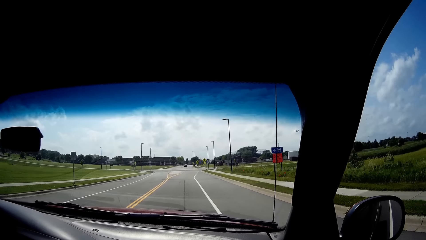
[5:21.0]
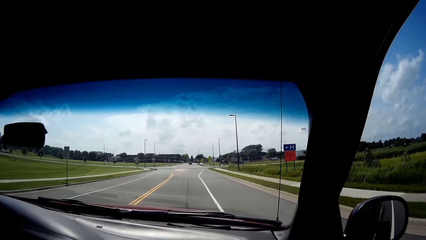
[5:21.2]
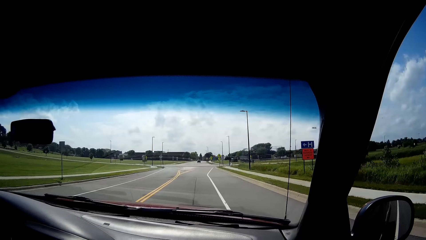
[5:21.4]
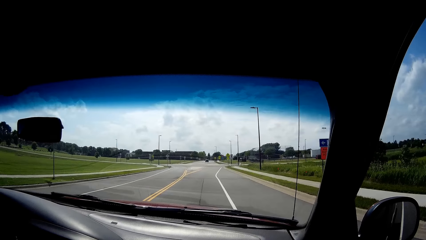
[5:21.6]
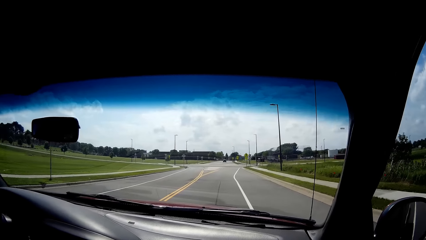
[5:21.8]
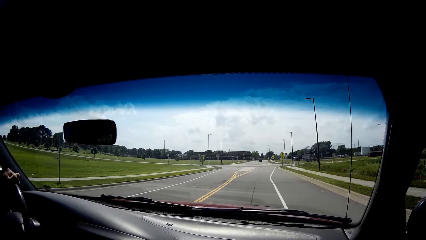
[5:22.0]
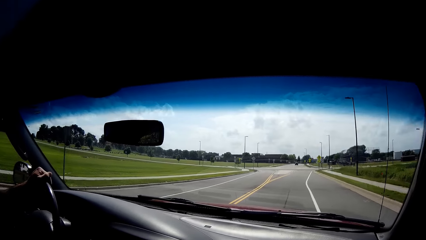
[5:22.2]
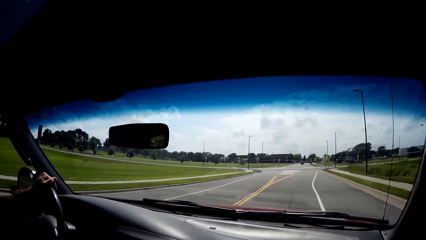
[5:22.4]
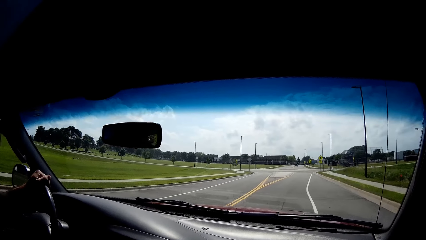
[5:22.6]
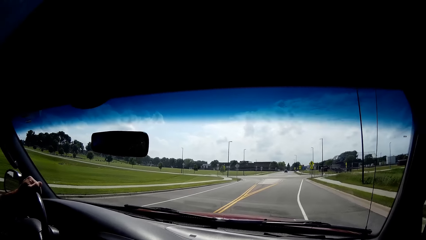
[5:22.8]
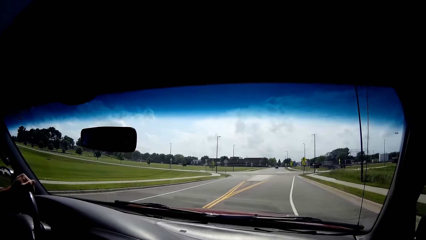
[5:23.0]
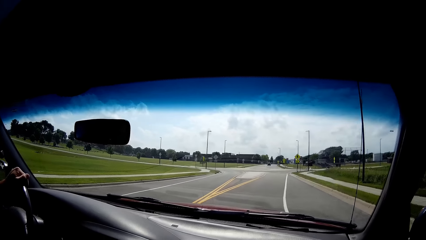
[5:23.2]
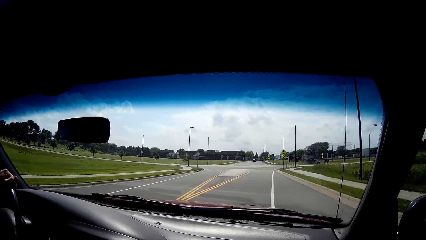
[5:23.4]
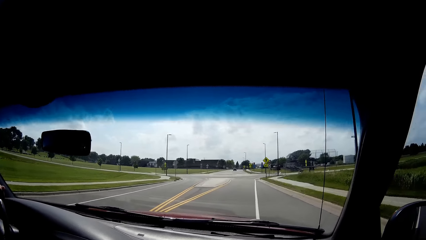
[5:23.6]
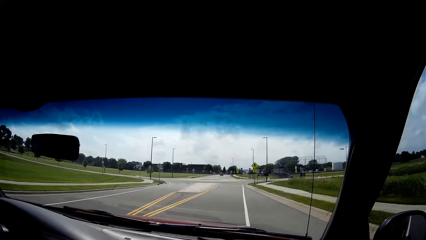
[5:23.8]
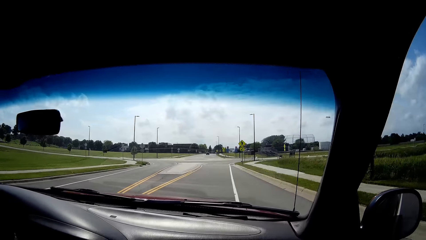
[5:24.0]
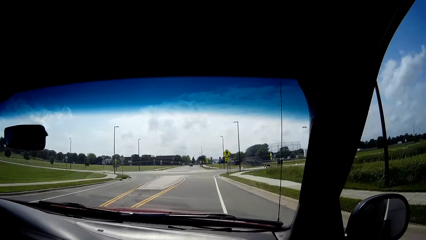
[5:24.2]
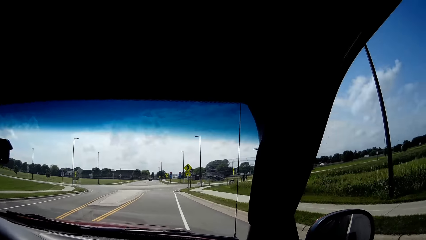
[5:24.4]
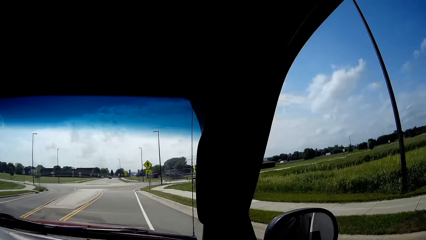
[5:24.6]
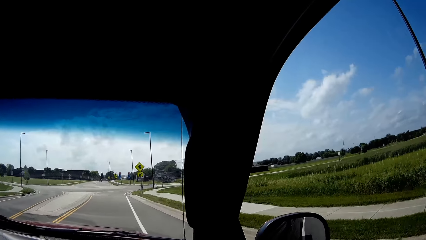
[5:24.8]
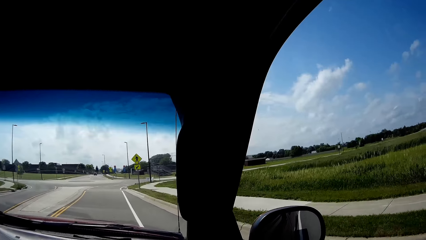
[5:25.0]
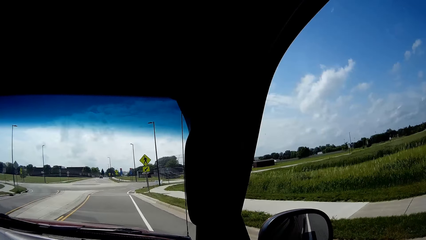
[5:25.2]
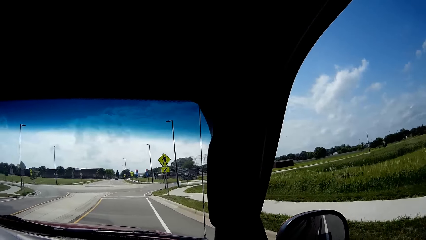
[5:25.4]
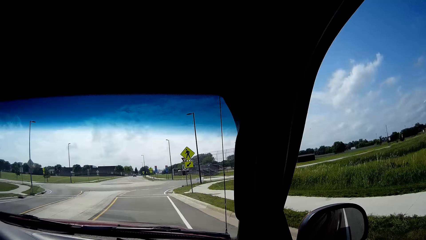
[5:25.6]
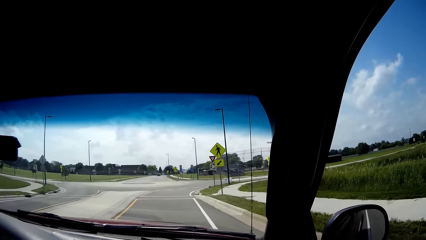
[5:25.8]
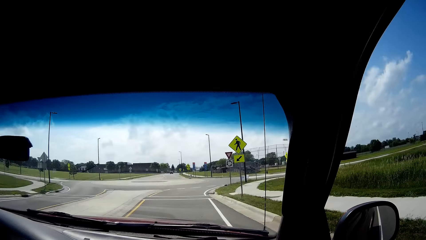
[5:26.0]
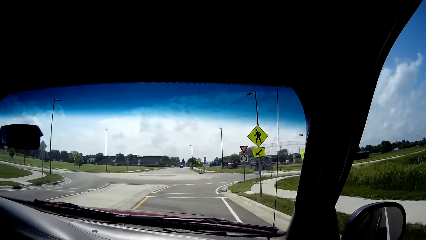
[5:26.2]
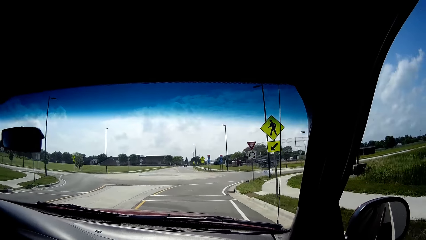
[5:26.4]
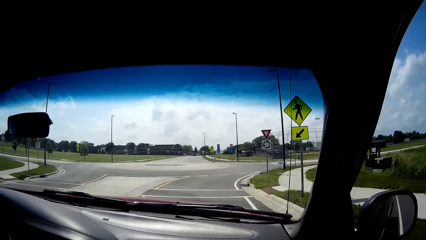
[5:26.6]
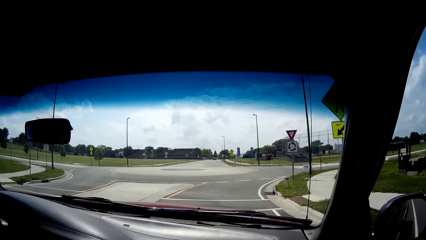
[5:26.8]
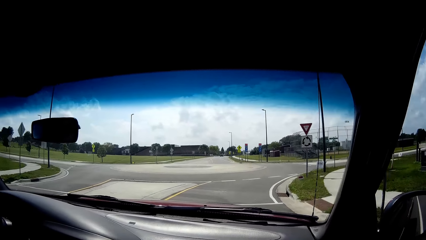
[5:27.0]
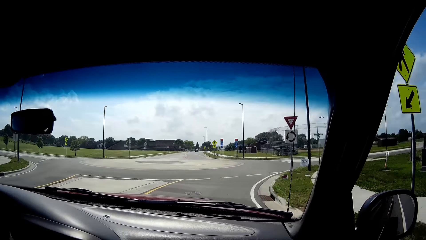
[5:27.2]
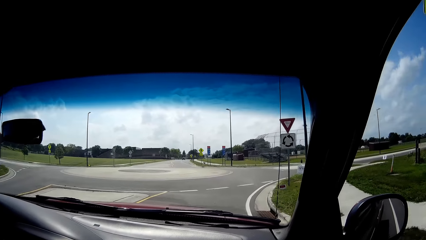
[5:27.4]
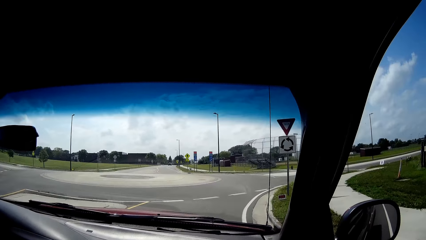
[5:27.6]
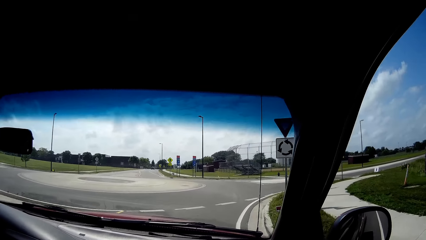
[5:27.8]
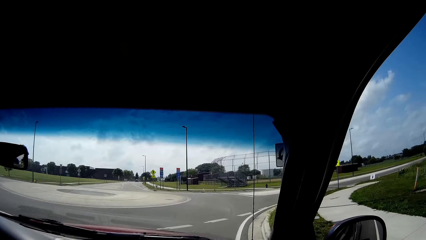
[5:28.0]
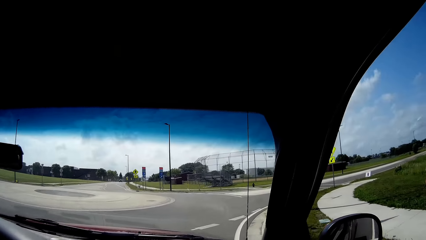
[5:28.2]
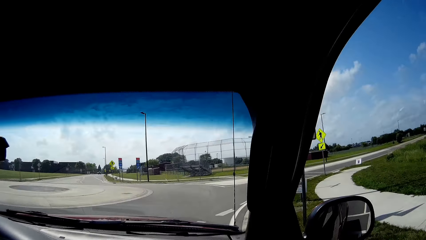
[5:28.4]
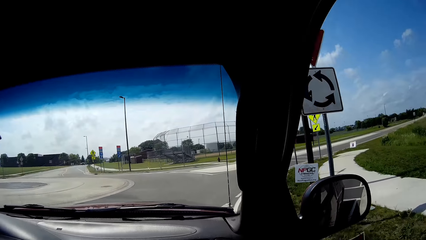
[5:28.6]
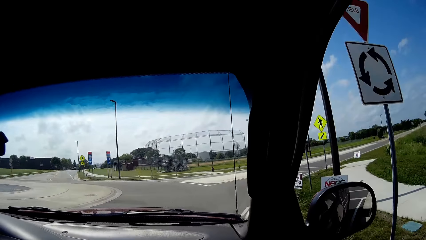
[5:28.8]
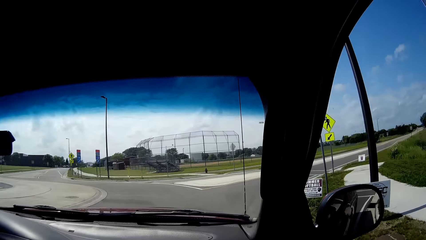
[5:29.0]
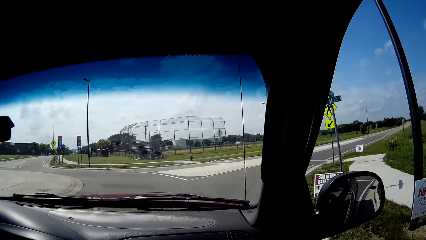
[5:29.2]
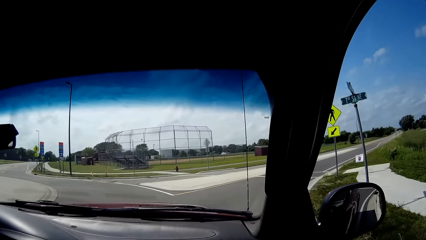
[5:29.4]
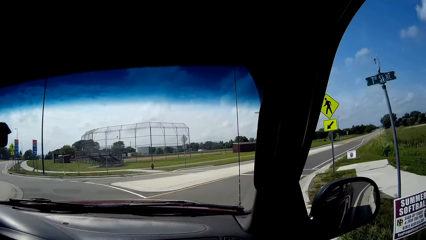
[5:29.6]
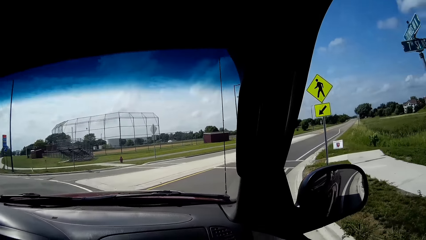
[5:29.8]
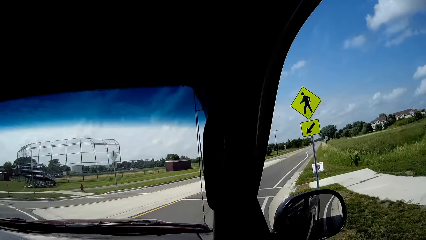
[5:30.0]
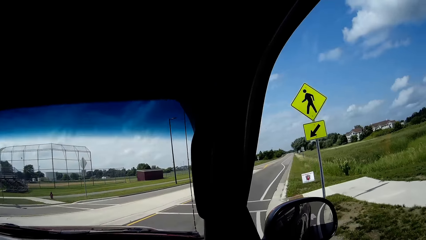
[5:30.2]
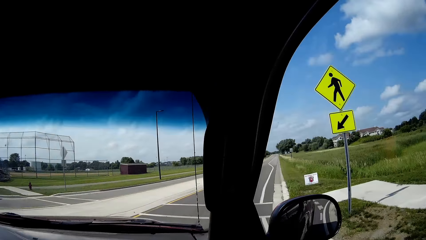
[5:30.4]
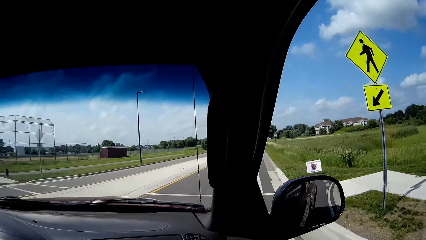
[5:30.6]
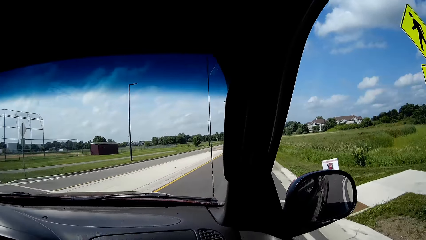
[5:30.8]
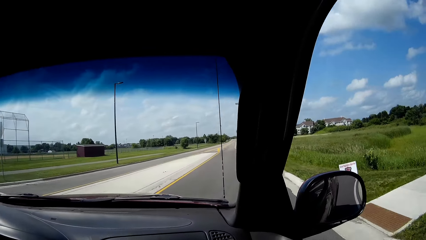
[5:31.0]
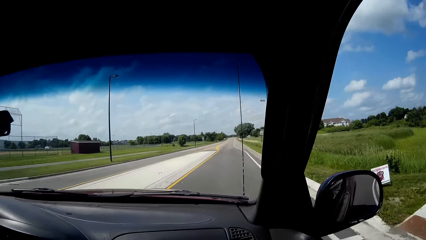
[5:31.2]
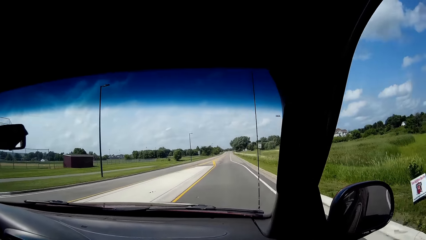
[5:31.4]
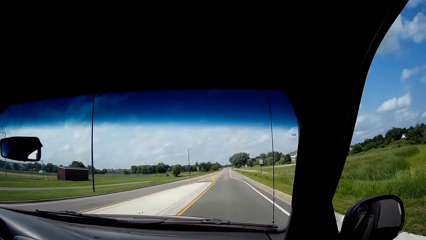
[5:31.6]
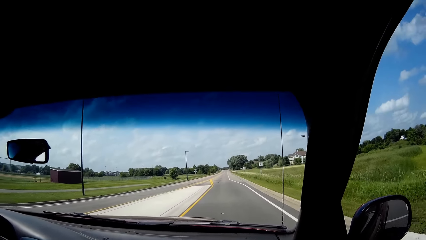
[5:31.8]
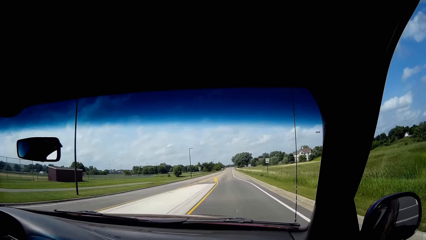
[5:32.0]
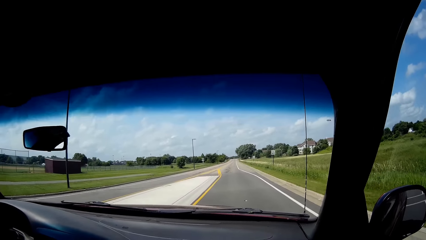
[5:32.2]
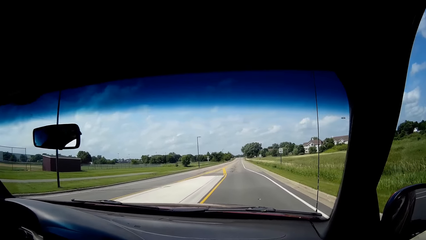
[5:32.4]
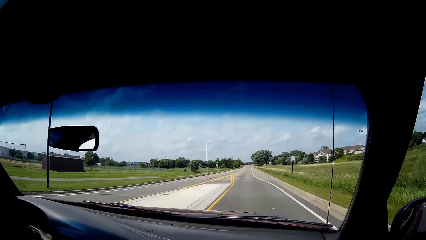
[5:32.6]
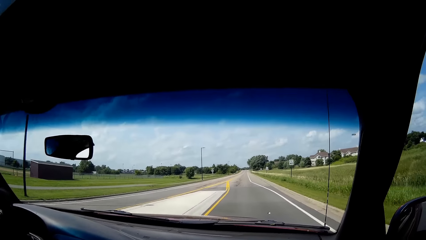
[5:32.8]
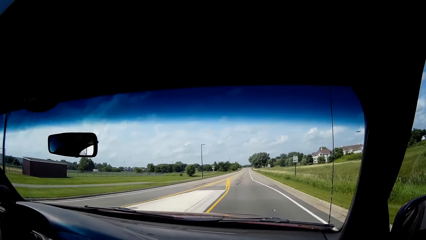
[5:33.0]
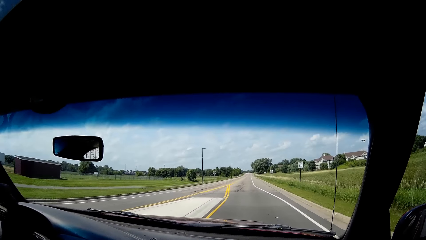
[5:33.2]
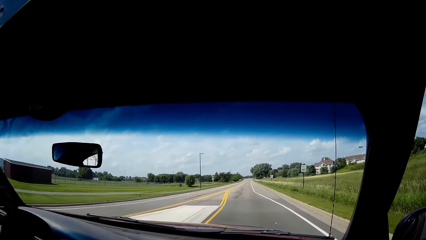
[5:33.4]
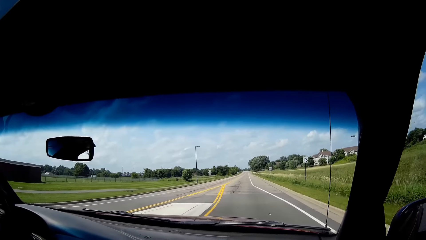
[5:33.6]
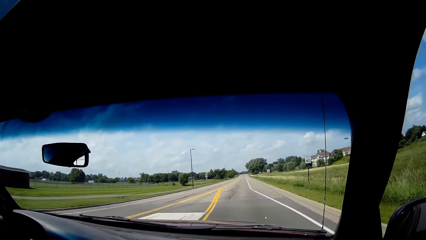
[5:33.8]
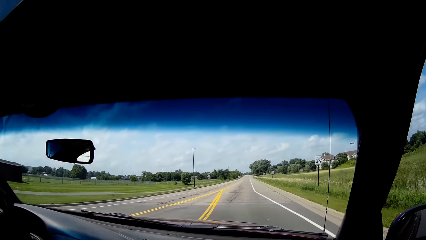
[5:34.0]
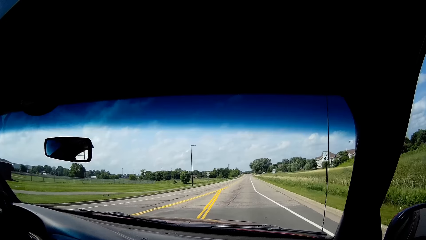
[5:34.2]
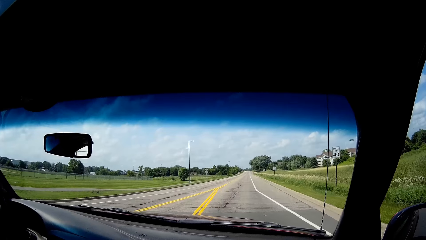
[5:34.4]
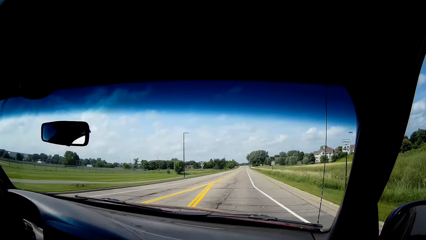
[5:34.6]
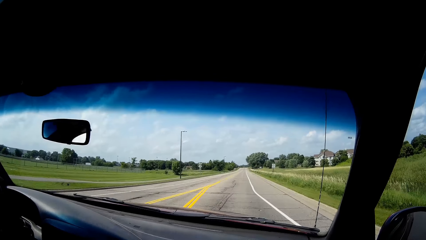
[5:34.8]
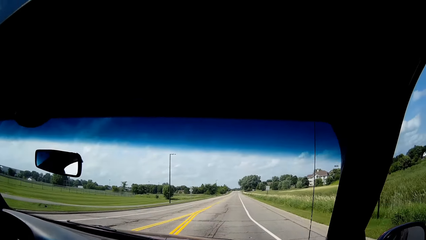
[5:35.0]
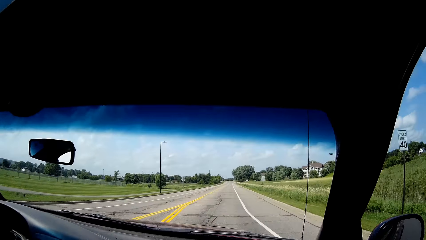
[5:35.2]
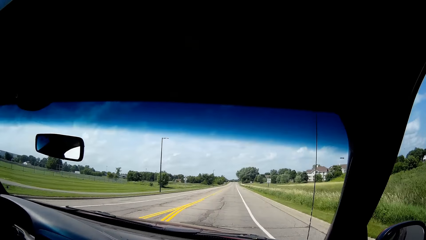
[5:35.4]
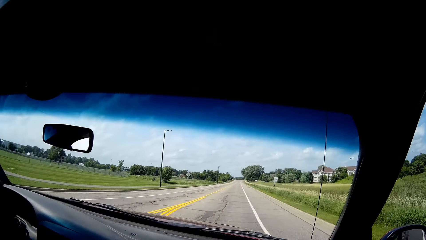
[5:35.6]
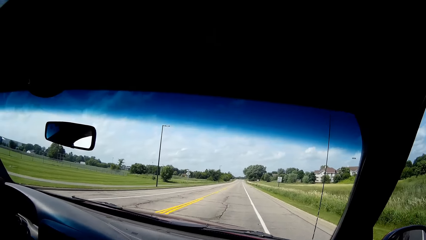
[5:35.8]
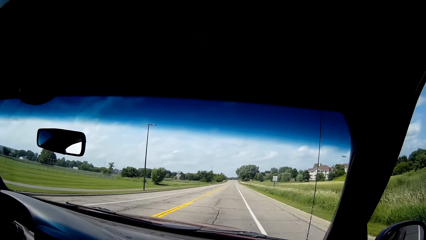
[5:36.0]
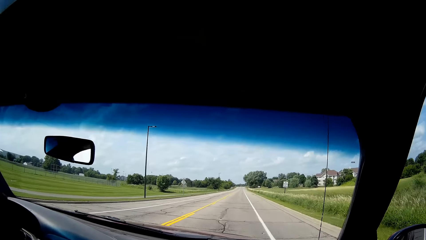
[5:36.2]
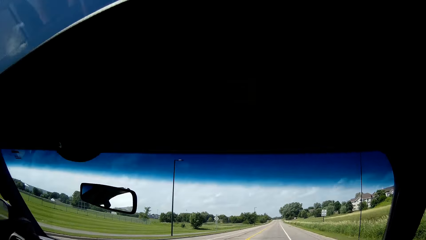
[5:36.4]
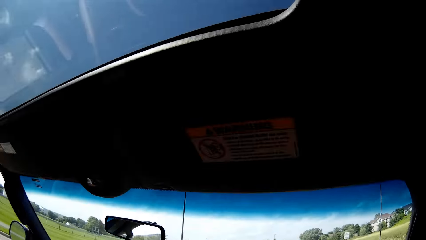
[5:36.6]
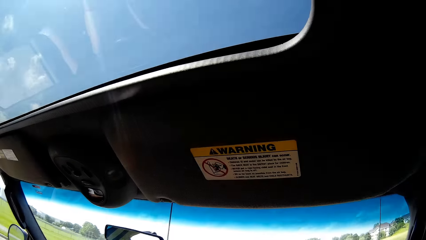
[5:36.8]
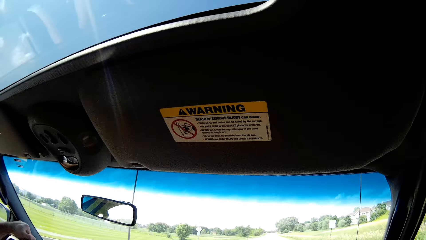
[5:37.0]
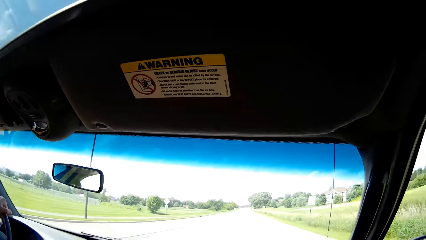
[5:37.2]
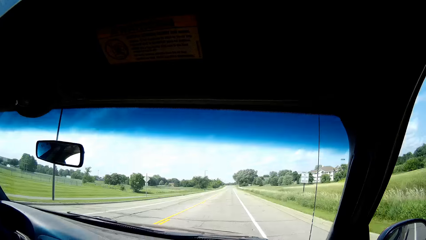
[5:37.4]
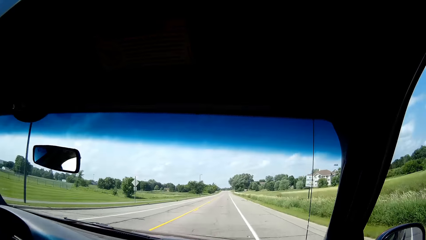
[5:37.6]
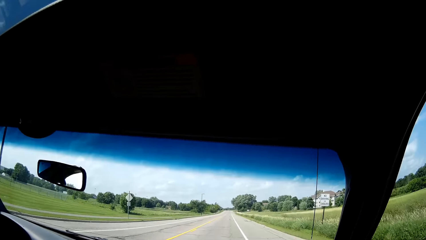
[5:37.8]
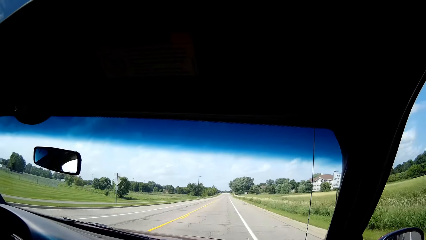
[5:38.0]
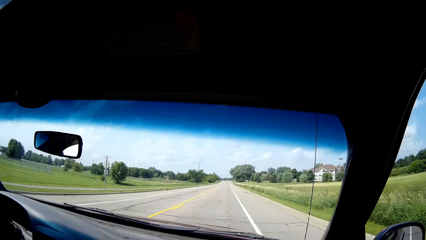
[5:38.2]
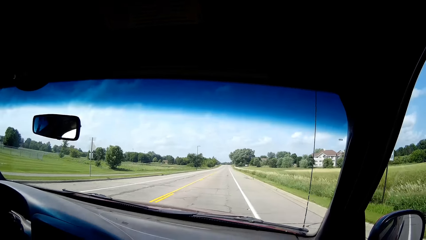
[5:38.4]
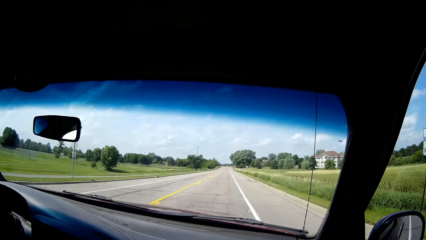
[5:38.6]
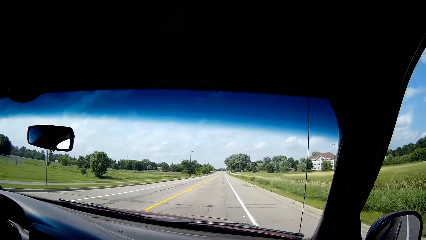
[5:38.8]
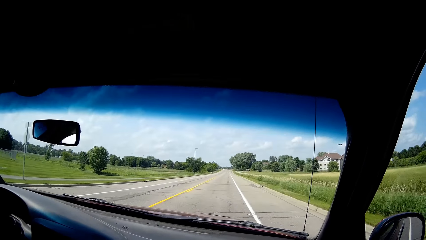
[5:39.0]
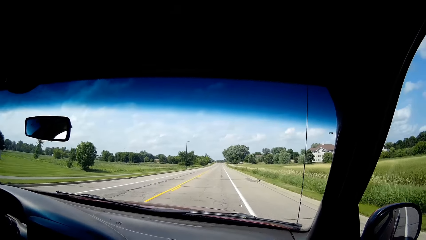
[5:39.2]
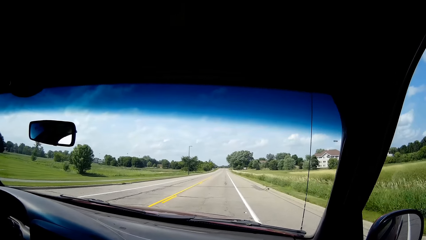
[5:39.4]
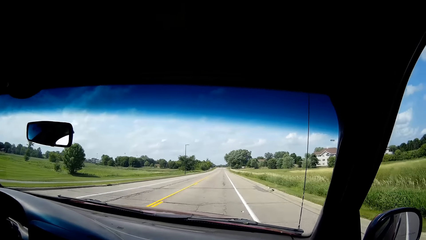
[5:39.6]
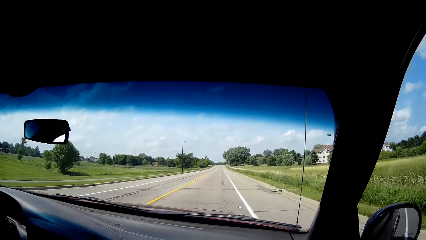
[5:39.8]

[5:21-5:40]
The camera wearer looks around the road. The man turns the car to the right.
